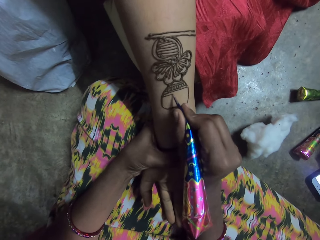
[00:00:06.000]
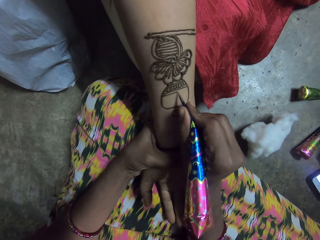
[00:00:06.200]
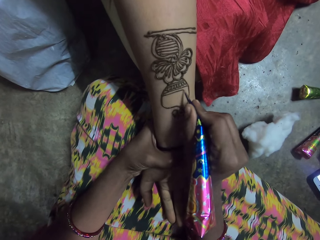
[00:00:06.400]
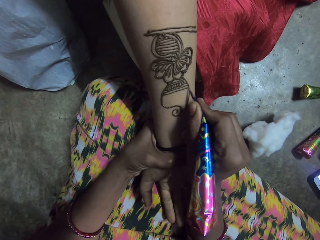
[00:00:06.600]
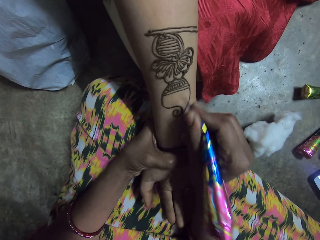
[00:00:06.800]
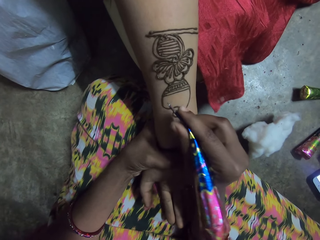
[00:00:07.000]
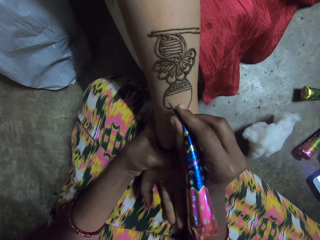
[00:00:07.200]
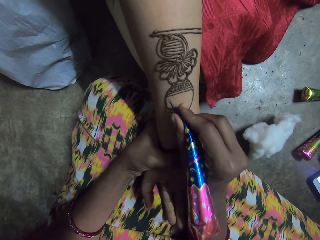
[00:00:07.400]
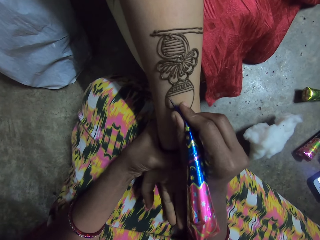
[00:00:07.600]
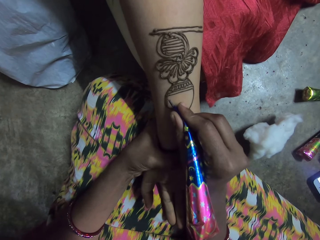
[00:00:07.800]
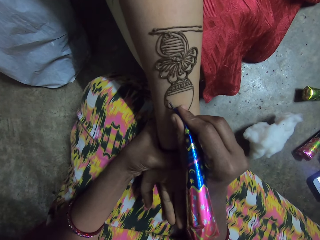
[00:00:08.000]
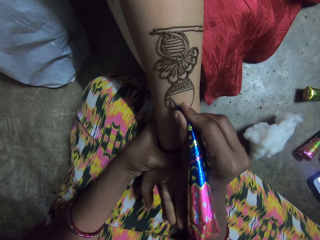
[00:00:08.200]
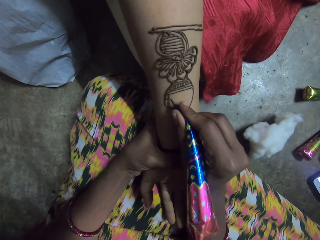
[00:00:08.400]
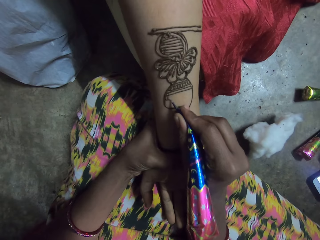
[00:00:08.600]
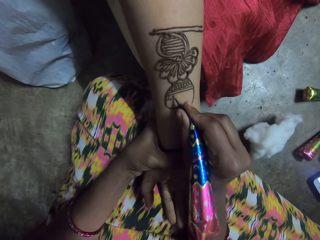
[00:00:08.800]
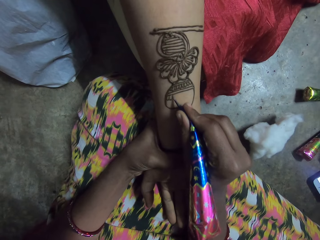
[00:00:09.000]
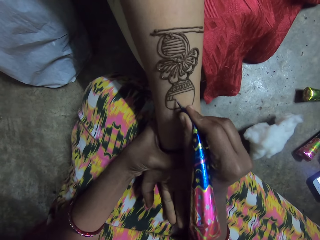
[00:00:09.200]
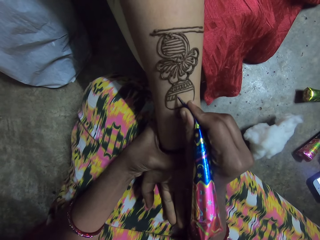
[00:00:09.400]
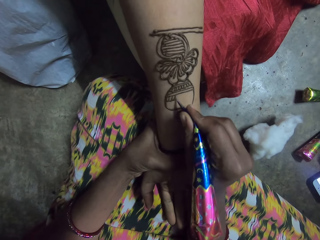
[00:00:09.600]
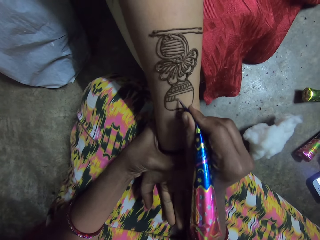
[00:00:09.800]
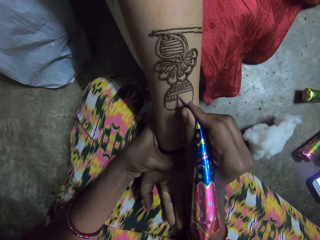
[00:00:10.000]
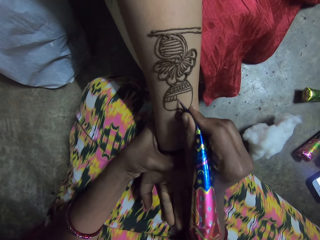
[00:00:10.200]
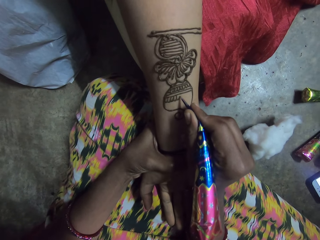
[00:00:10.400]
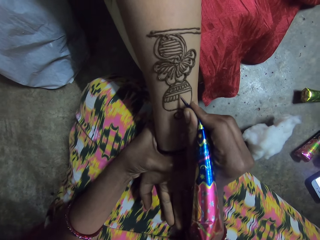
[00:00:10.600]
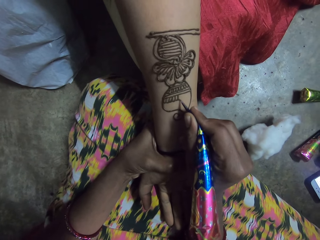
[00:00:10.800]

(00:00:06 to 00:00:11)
The camera wearer applies the henna paste from the henna cone in her right hand on the woman's right hand.

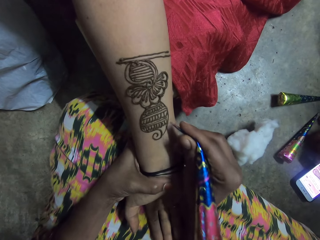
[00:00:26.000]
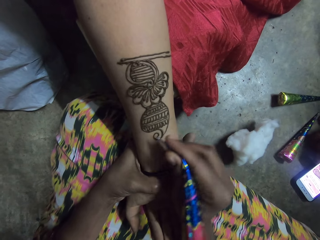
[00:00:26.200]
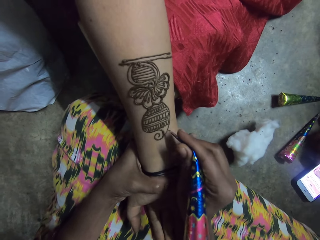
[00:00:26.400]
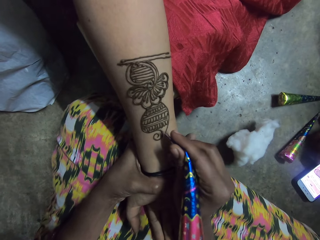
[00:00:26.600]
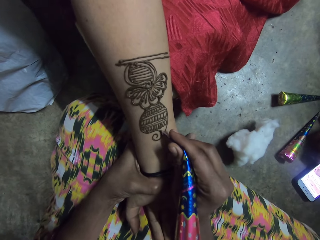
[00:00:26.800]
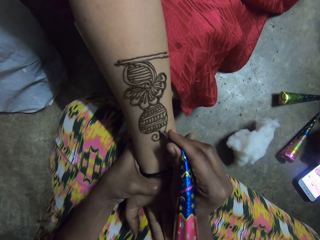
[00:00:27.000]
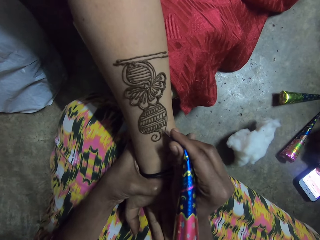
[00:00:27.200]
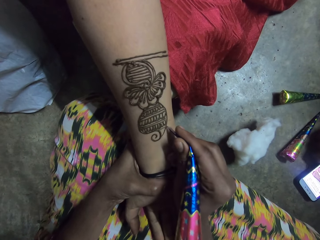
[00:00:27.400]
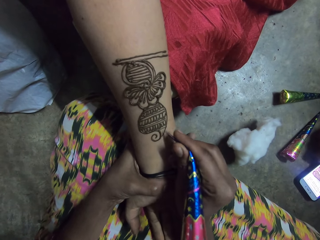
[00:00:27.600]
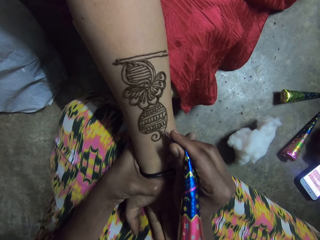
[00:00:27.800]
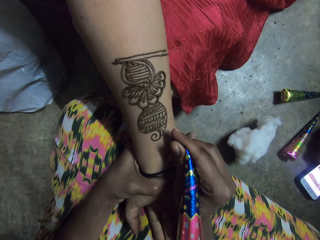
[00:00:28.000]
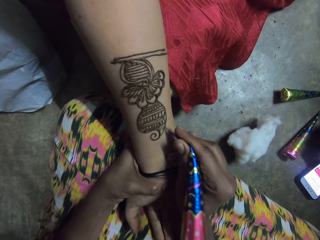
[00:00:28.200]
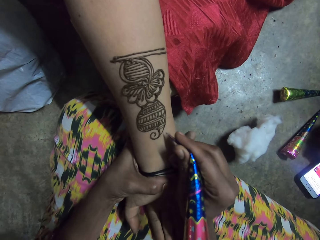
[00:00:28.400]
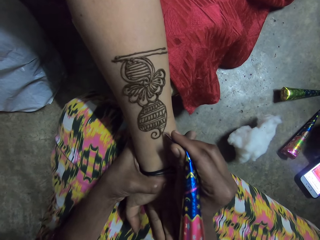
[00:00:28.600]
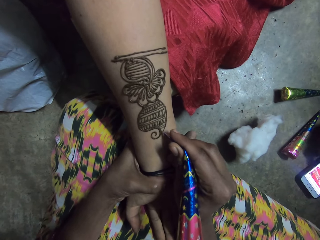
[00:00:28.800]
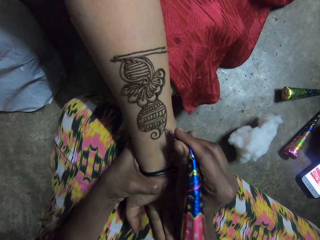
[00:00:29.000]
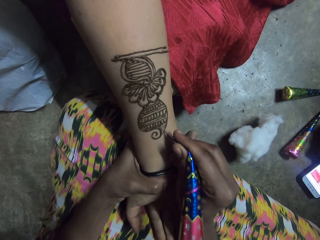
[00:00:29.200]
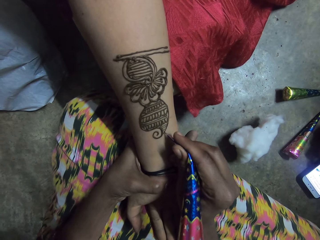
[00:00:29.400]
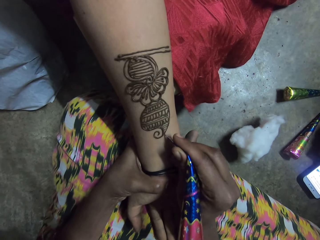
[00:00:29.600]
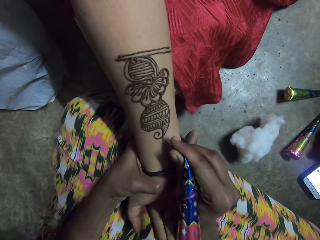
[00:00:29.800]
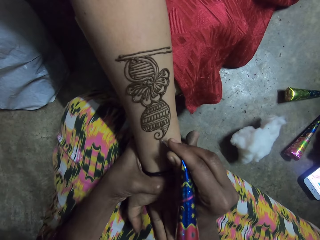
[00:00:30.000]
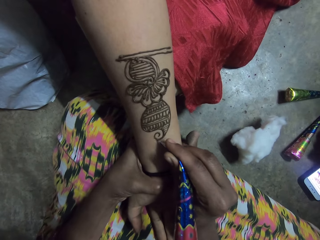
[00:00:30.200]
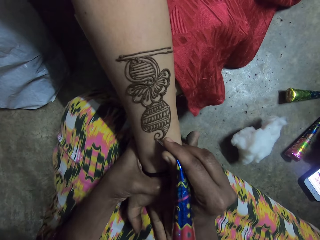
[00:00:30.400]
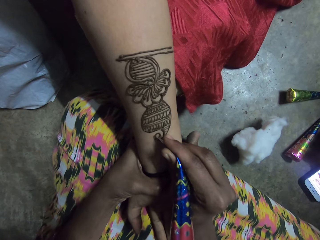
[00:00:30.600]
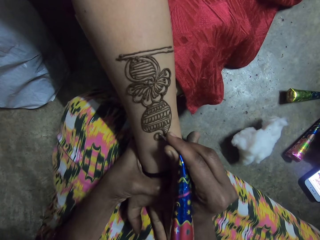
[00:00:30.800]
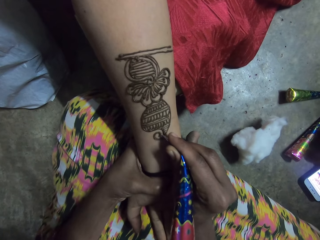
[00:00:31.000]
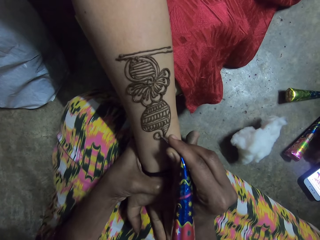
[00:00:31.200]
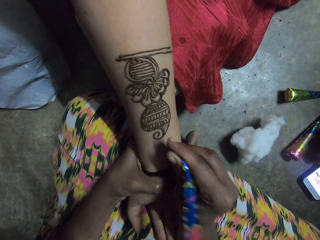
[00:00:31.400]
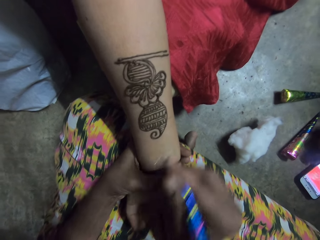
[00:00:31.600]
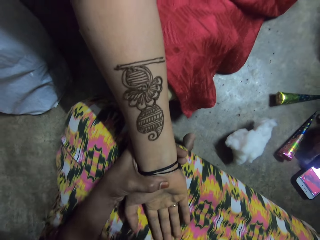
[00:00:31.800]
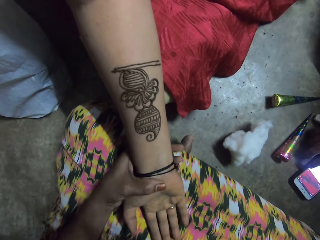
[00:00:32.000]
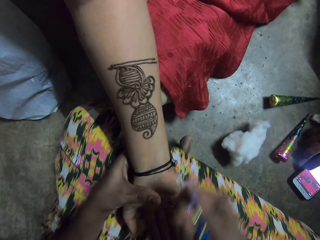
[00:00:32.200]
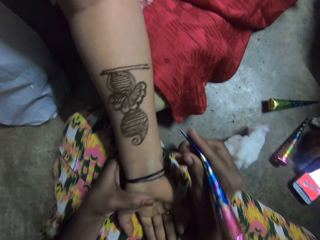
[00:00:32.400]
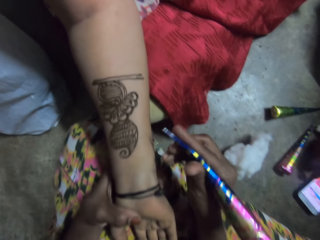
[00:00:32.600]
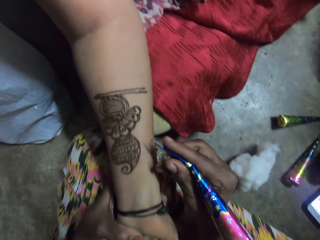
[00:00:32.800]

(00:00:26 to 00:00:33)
A woman operates a phone on the floor with her right hand.

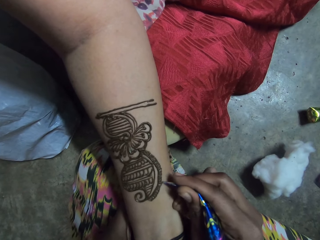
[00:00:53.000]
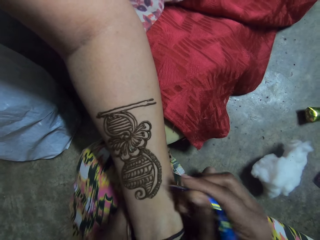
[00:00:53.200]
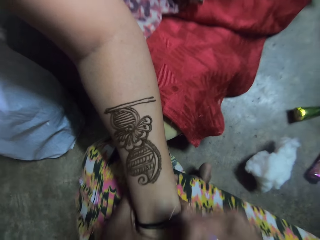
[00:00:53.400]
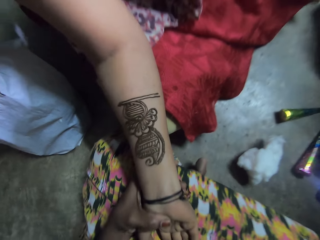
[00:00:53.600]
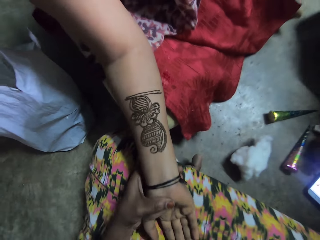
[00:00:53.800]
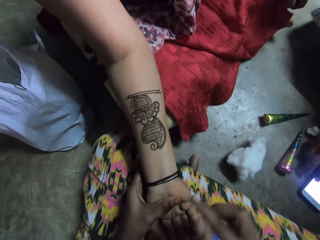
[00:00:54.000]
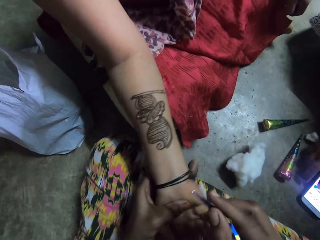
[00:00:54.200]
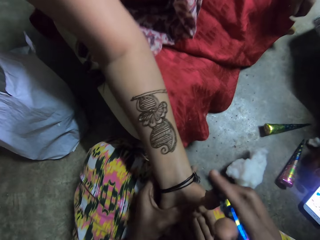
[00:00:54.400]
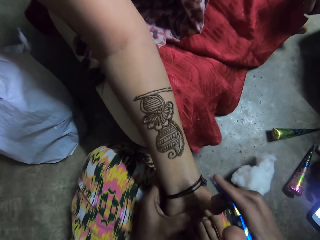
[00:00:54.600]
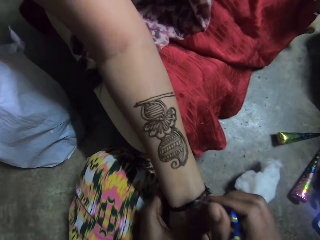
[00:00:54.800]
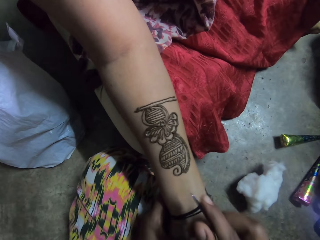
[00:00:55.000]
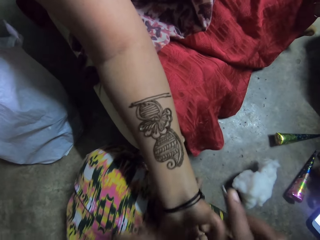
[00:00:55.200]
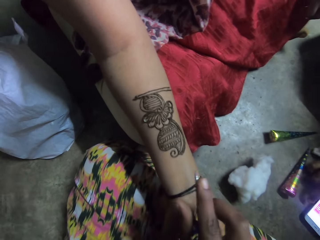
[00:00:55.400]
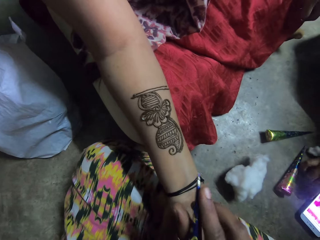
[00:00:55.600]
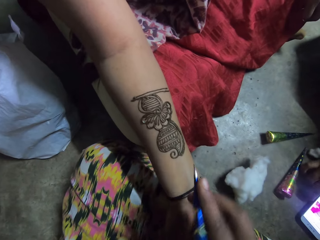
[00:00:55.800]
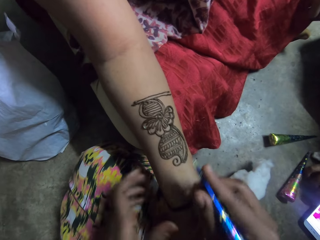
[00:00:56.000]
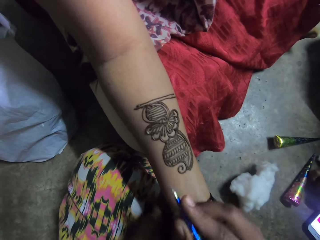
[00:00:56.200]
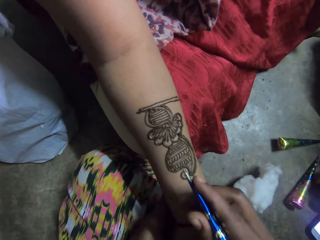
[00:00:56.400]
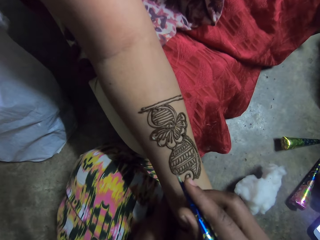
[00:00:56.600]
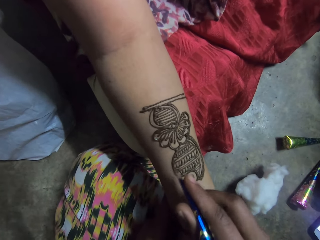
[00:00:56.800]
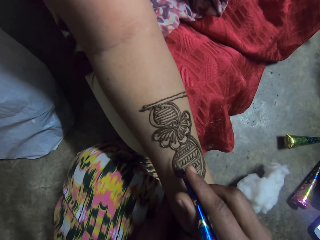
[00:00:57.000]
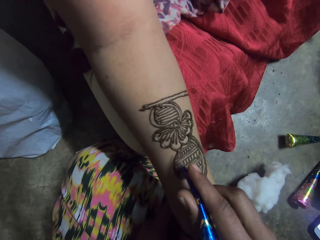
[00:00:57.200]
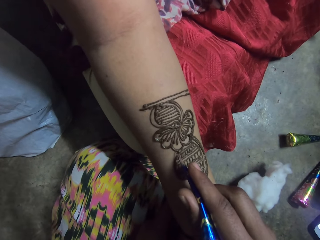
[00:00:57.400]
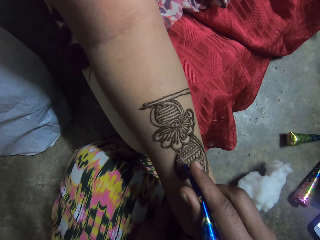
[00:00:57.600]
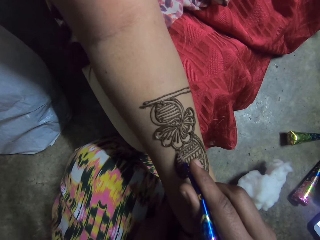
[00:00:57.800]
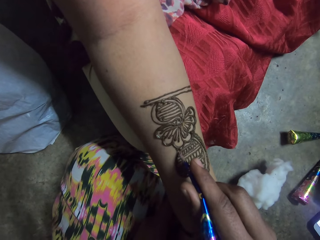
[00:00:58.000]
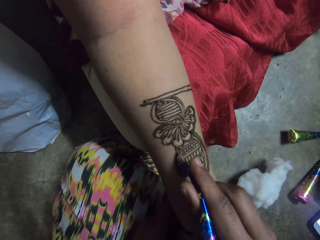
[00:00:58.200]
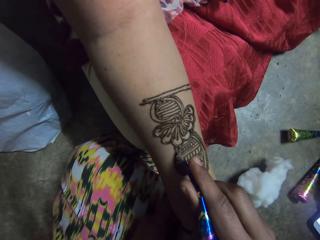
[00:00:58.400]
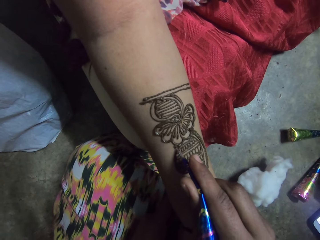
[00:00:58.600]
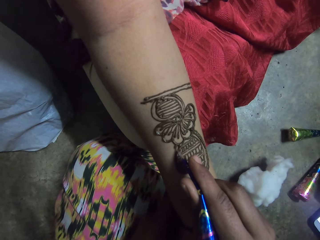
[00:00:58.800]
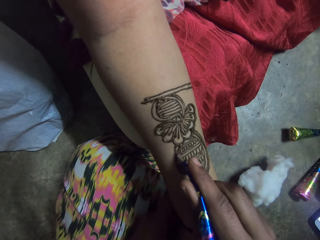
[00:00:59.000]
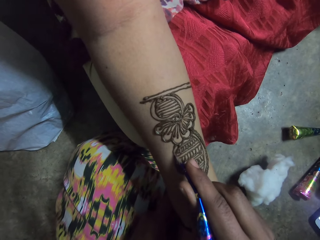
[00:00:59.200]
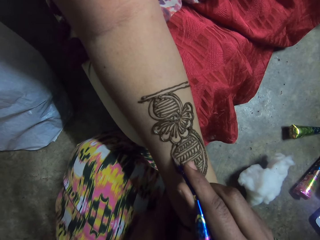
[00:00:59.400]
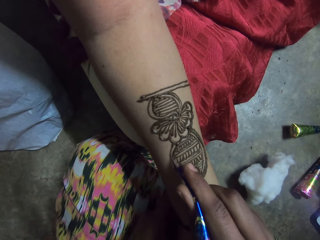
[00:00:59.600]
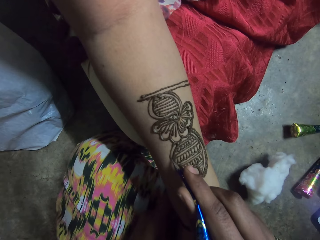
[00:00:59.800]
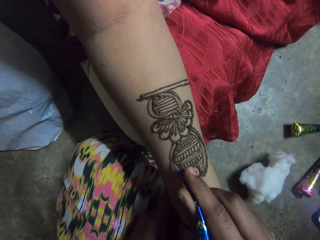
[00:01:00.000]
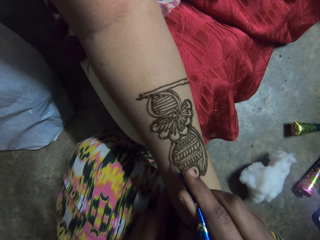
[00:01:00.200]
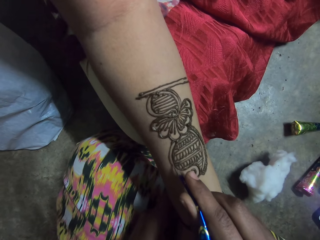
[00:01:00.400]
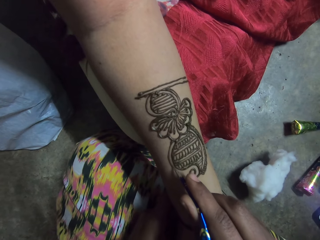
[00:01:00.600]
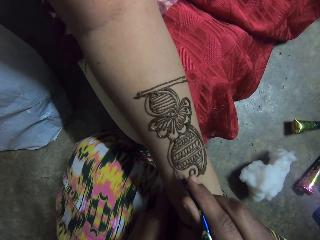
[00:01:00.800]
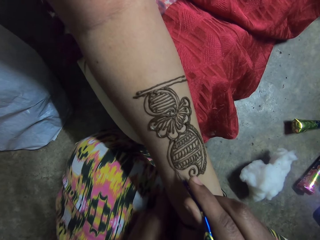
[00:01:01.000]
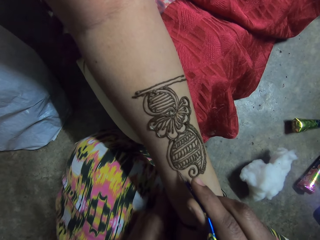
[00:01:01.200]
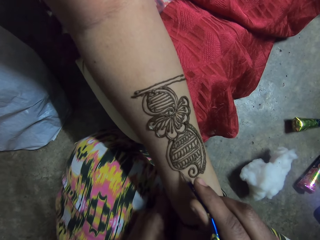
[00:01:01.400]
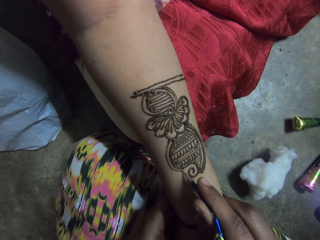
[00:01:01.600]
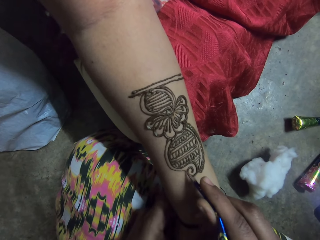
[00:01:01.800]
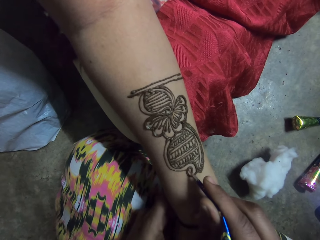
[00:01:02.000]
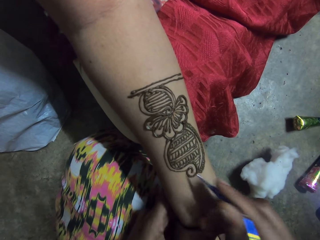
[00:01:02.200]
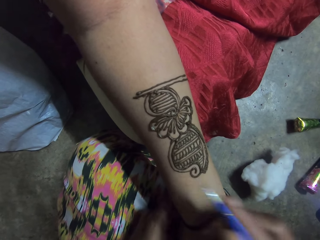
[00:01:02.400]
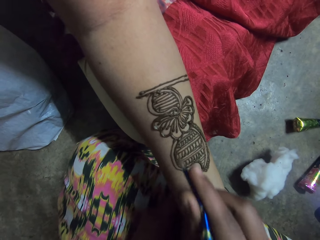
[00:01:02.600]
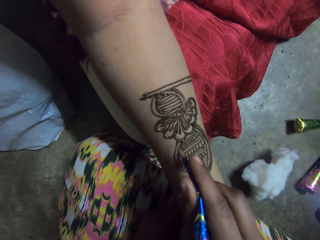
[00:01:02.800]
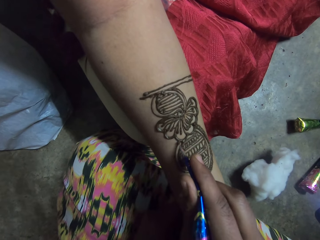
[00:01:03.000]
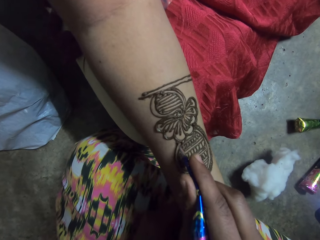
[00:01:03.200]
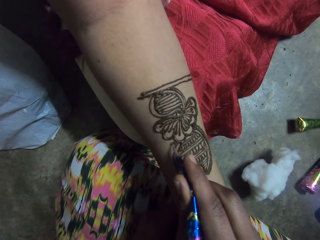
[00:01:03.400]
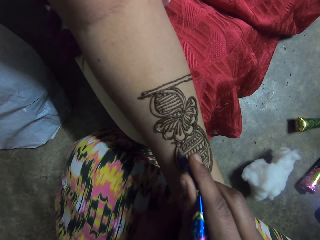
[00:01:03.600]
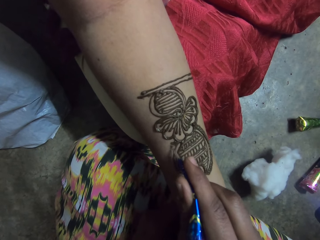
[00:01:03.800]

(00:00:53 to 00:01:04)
The camera wearer moves a woman's hand. Another woman operates the phone on the floor with her right hand. The camera wearer moves a hand. She holds the first woman's right hand with her left hand. She applies the henna paste from the henna cone in her right hand on the first woman's right hand.
